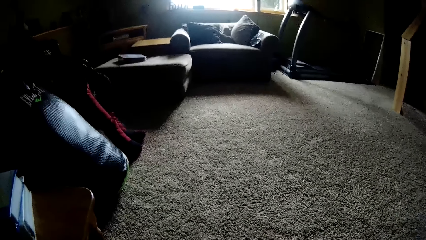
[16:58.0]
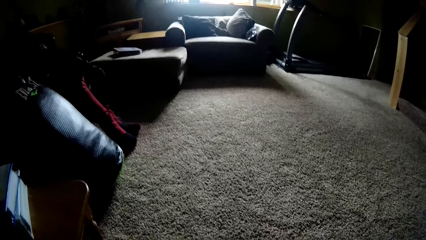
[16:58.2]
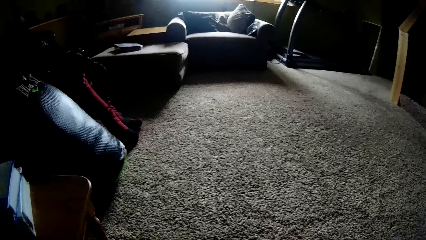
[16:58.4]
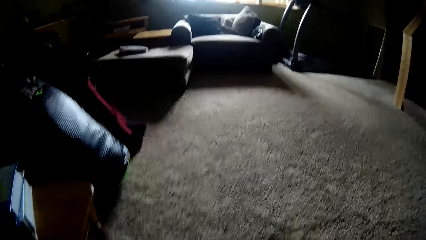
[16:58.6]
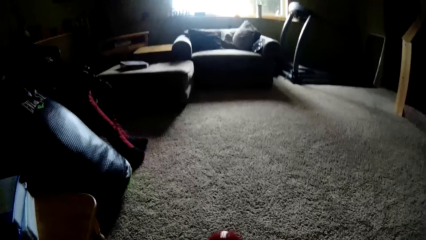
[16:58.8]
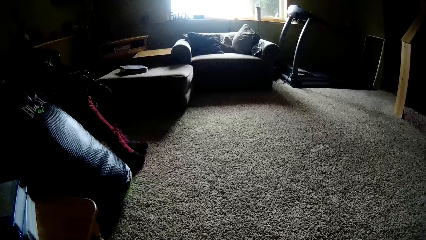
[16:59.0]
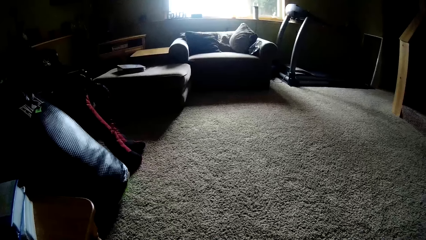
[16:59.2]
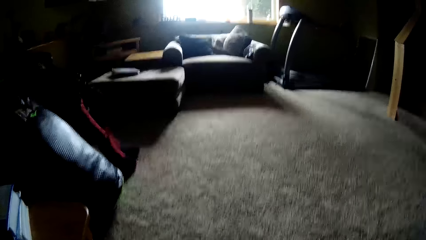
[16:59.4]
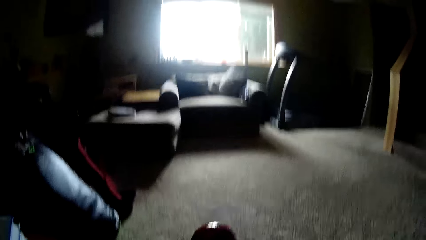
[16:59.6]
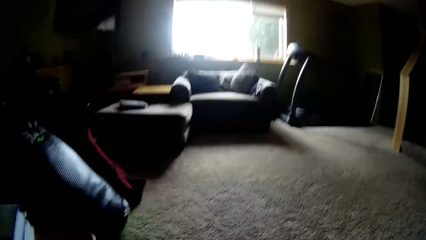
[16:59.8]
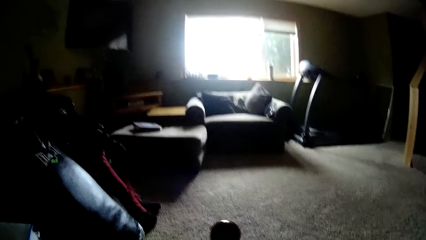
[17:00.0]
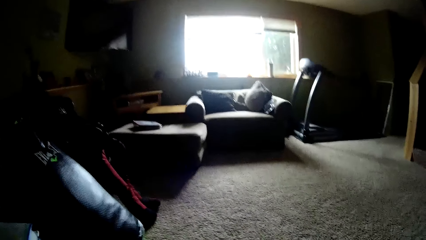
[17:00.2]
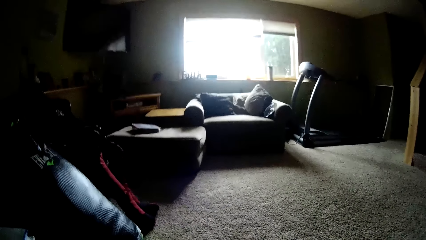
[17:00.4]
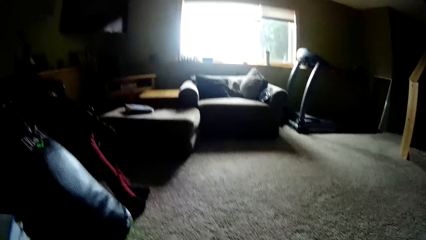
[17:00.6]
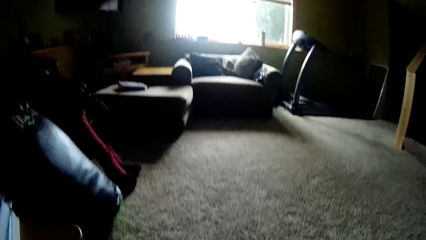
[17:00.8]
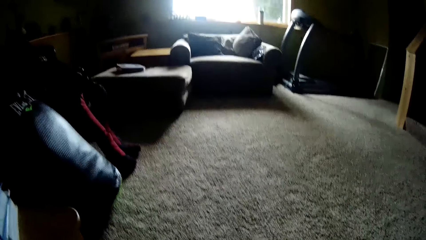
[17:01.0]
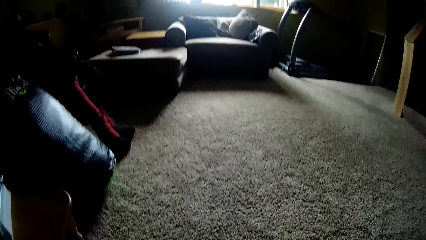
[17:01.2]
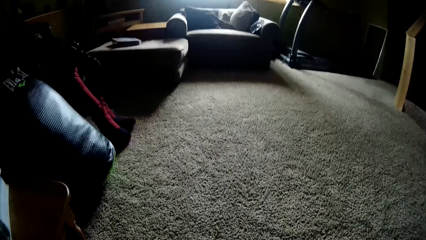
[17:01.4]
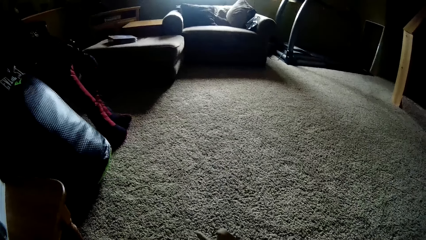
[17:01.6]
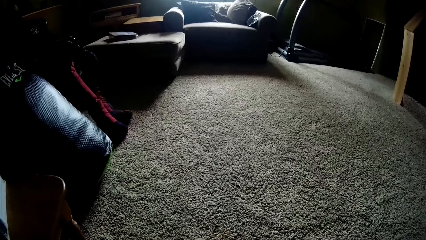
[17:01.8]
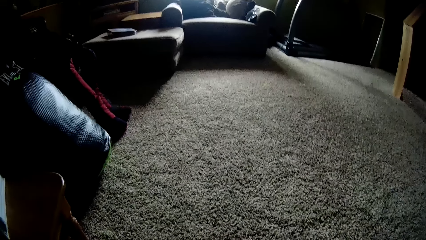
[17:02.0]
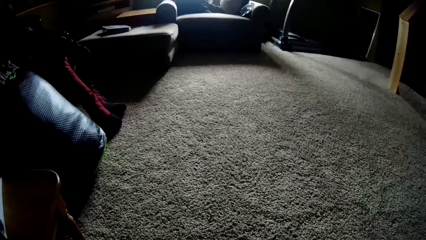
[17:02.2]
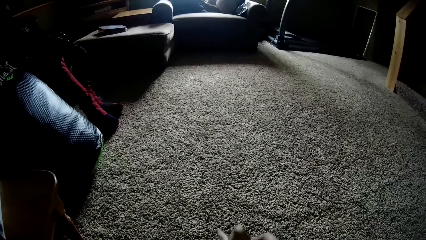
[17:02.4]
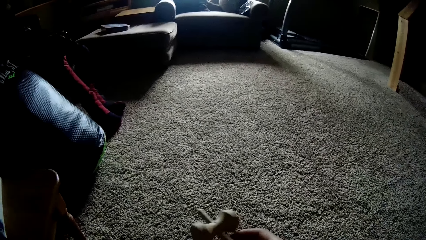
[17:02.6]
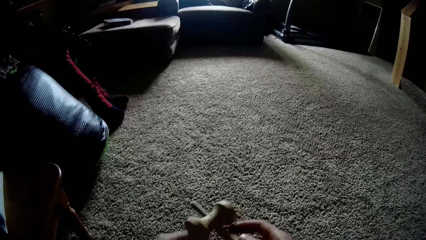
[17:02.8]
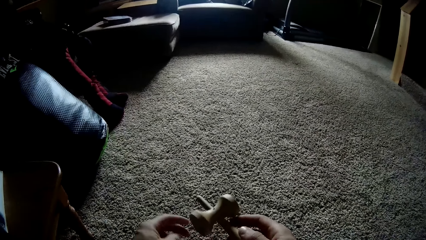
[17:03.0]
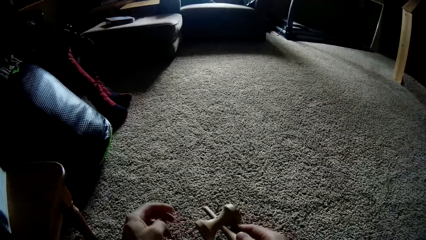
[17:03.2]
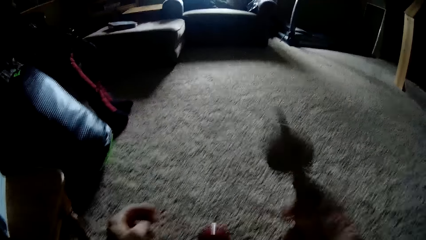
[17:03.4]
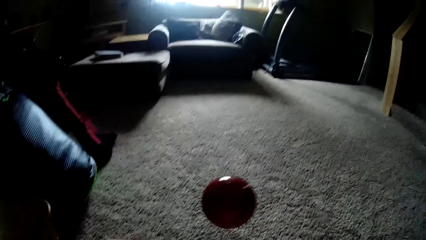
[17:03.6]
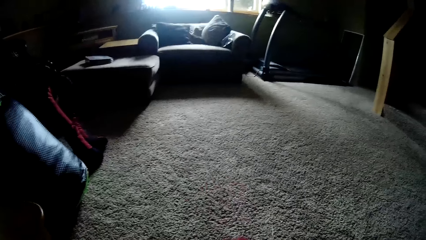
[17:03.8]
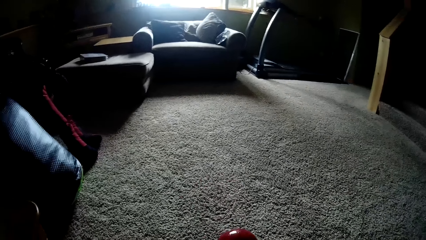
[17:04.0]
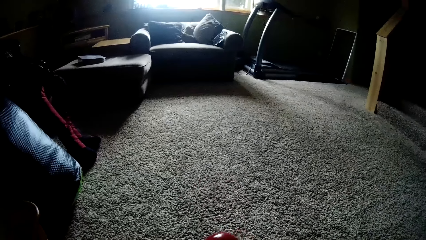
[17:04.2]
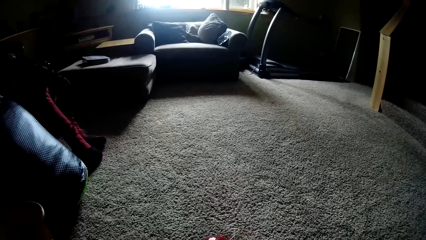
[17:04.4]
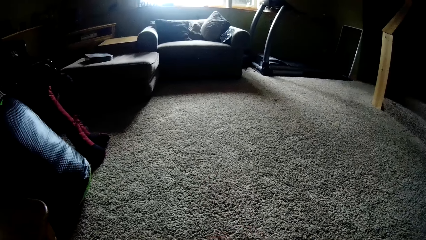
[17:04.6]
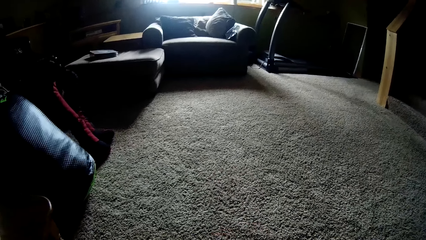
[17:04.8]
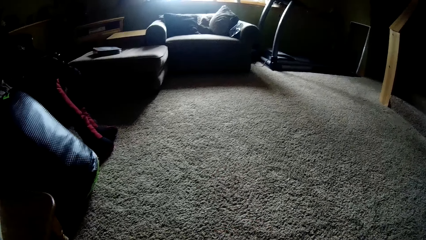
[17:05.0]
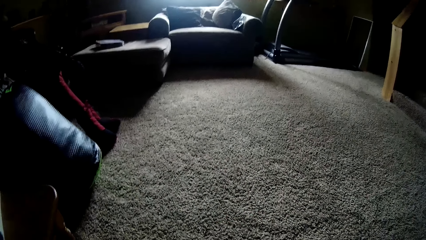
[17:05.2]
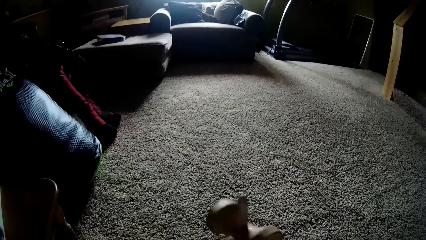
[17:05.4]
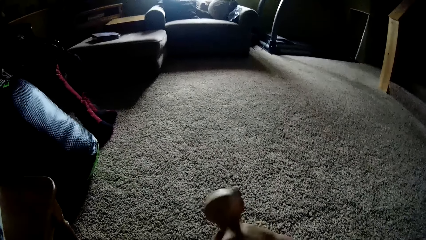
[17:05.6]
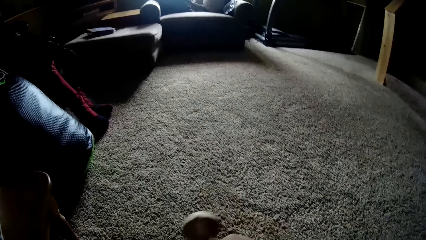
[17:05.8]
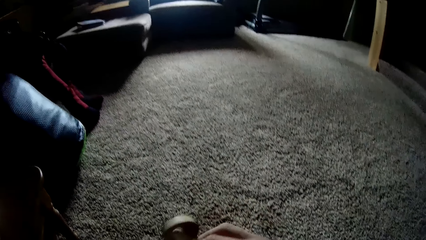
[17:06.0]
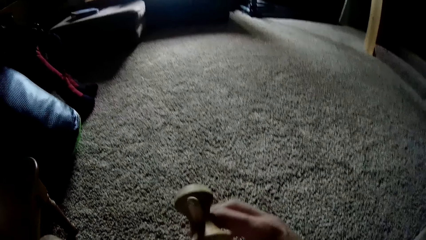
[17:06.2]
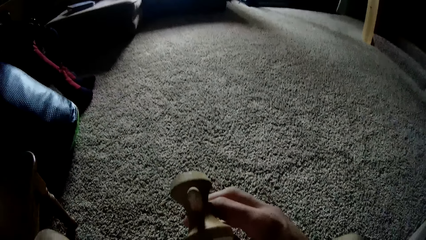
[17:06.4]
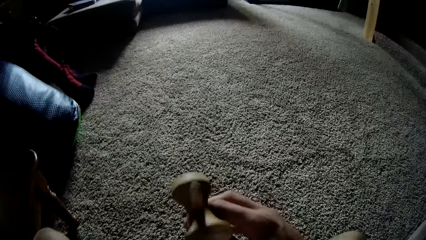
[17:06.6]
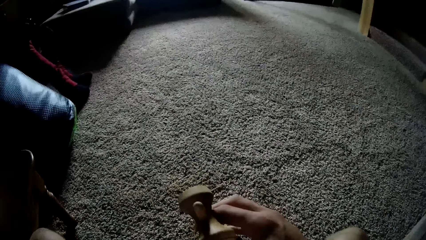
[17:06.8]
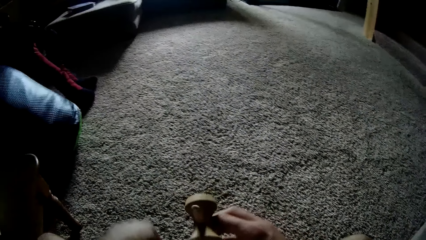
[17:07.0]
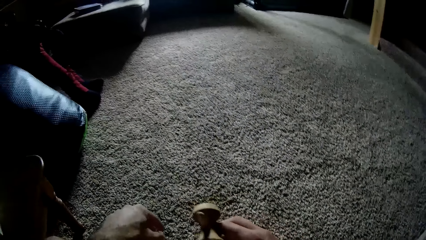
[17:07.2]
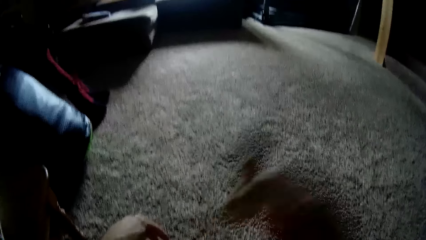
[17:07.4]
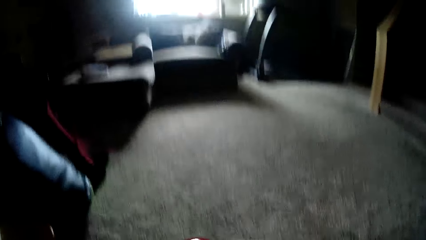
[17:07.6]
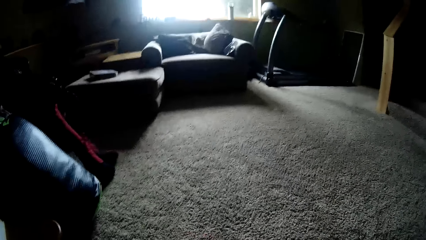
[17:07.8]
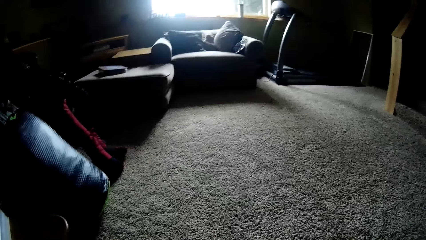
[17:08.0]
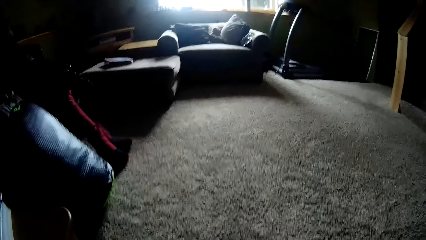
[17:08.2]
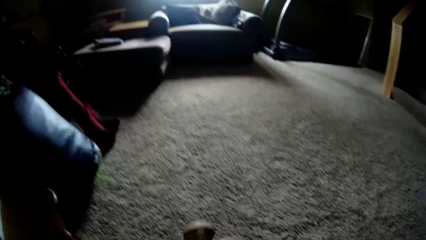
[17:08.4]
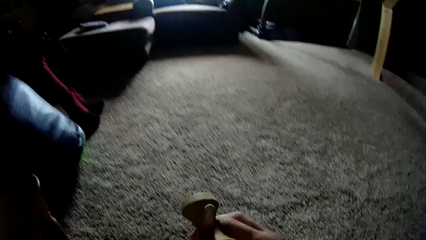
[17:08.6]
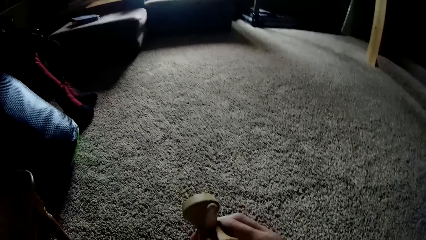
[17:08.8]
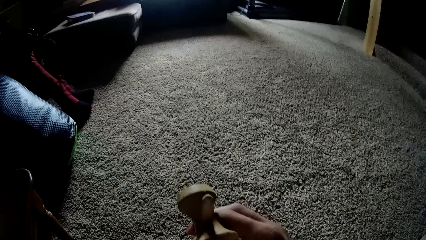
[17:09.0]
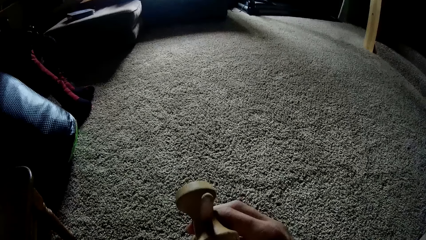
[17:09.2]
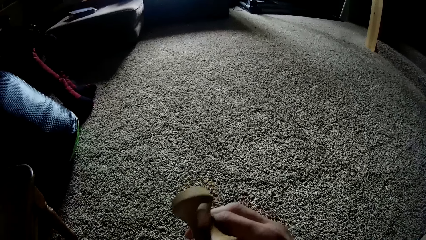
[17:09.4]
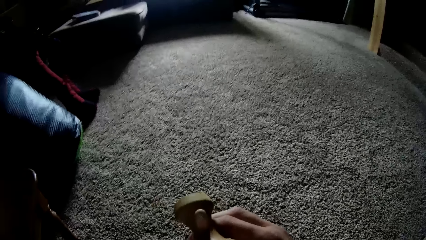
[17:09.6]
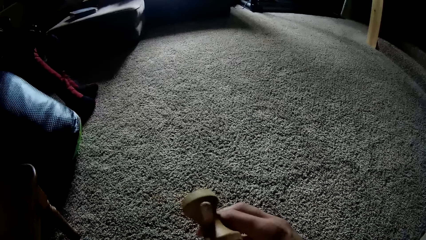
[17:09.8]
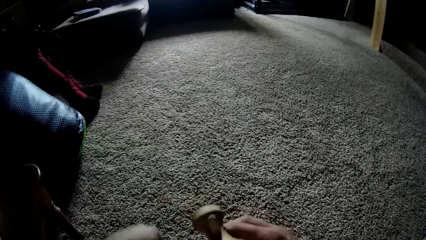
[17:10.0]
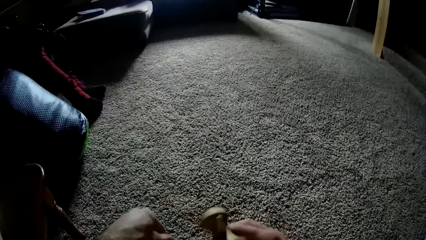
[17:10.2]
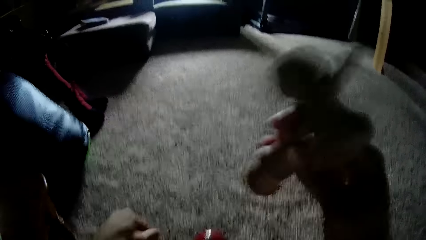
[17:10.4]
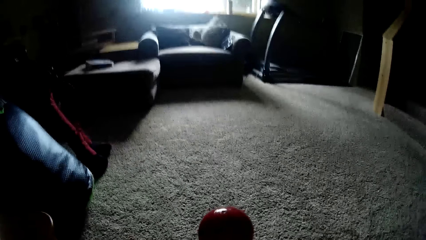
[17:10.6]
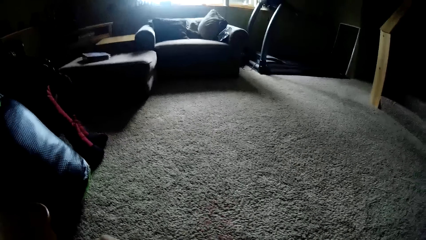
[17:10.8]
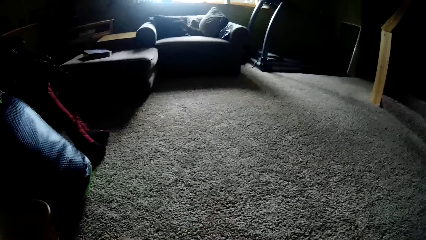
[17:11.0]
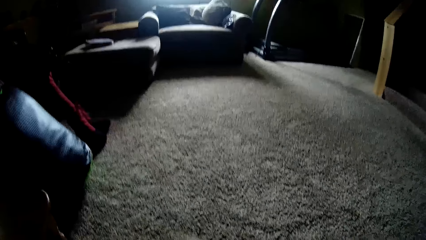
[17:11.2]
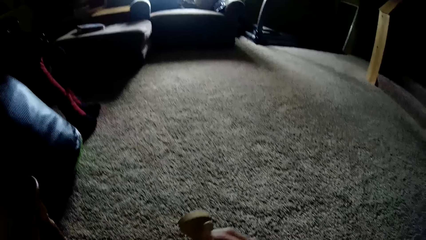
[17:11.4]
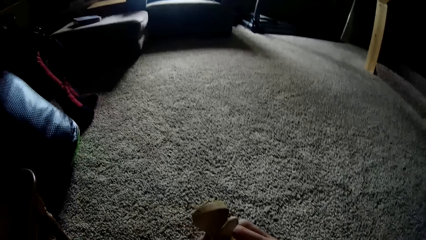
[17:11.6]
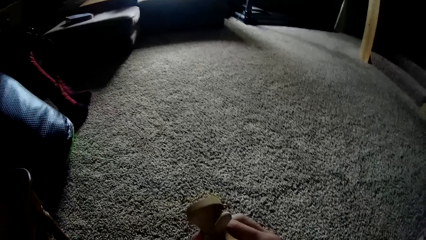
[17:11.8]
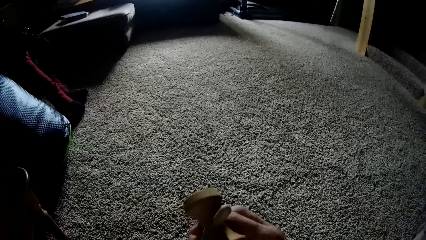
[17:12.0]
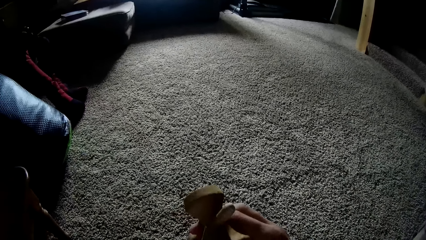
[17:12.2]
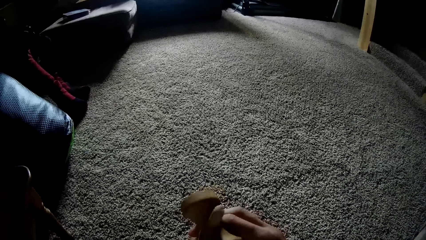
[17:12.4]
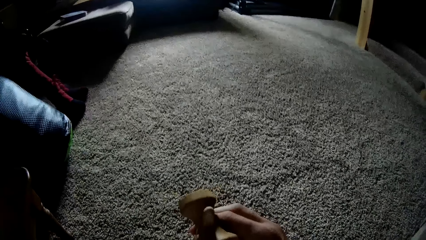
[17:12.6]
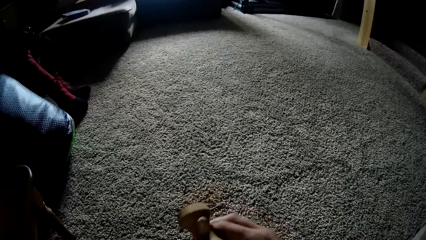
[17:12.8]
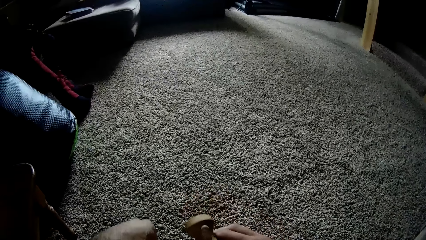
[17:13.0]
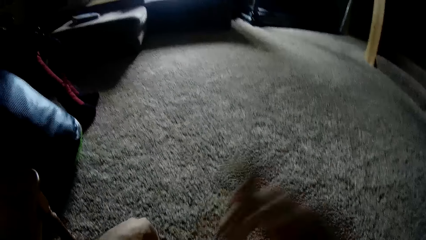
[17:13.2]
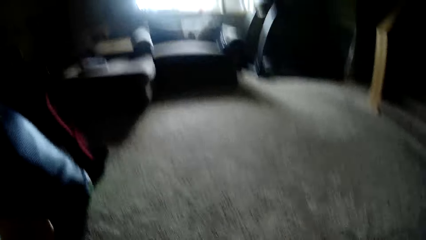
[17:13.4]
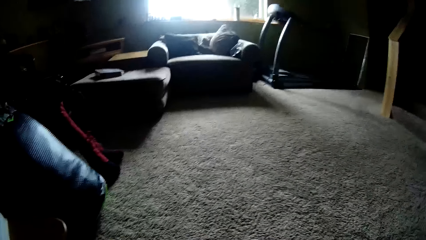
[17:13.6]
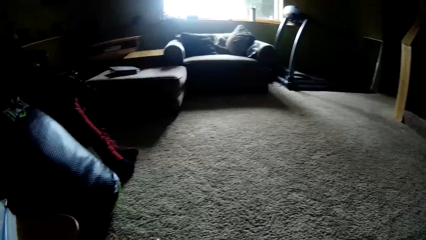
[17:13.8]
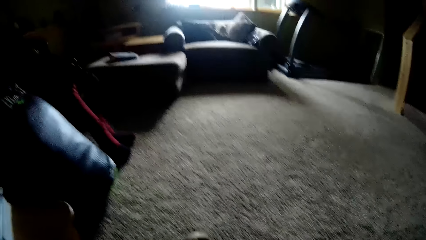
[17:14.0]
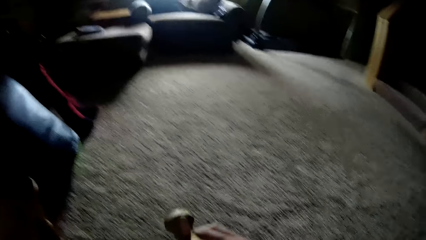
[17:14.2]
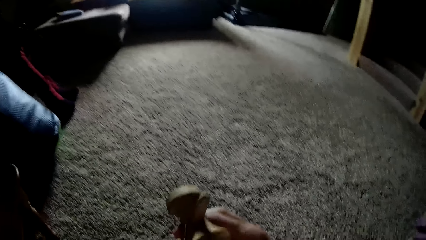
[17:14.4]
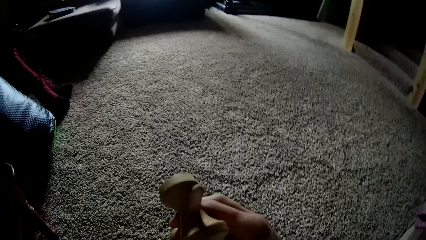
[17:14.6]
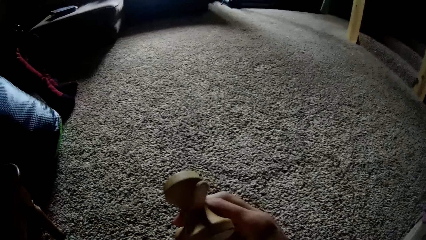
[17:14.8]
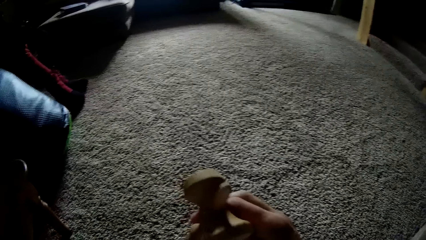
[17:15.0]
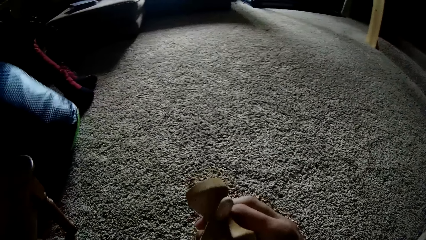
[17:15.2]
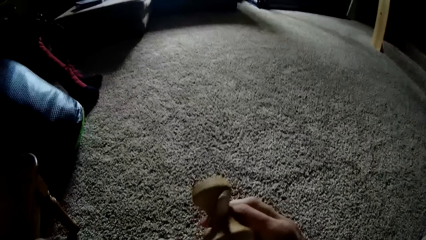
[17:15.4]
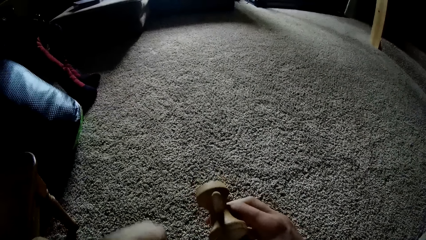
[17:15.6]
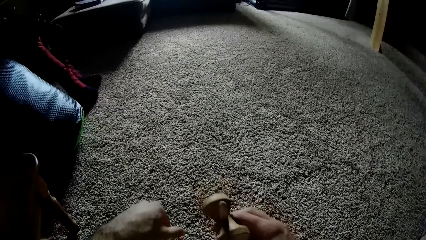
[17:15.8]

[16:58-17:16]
The camera wearer tosses a ball with a wooden tool with the right hand. They touch a wooden kendama. They toss the ball up with the wooden tool with the right hand. They touch the wooden kendama. They toss the ball up with the wooden tool with the right hand. They toss the ball with the wooden tool with the right hand. They touch the wooden kendama. They toss the ball up with the wooden tool with the right hand. They touch the wooden kendama. They toss the ball with the wooden tool with the right hand.
